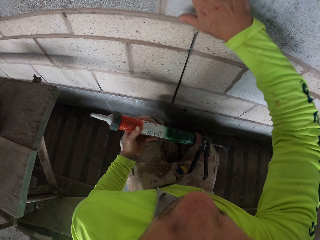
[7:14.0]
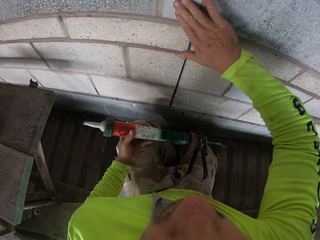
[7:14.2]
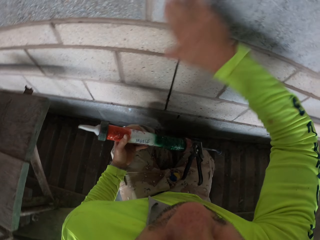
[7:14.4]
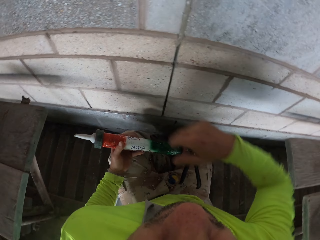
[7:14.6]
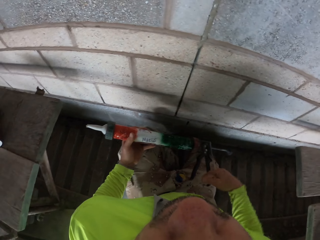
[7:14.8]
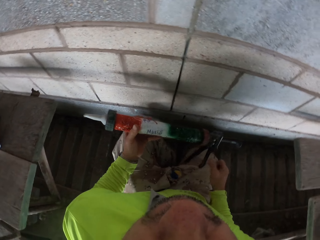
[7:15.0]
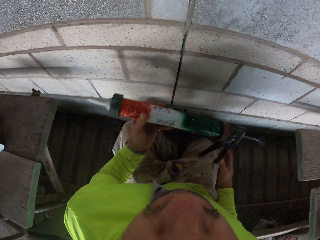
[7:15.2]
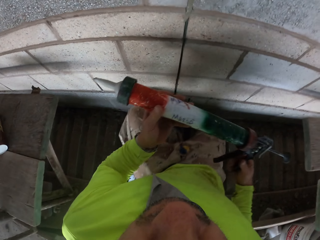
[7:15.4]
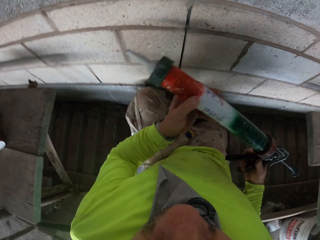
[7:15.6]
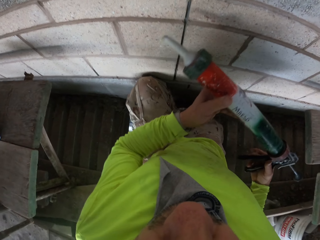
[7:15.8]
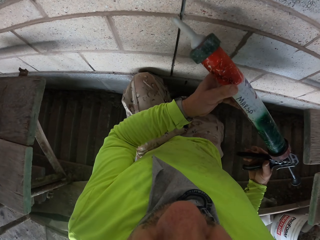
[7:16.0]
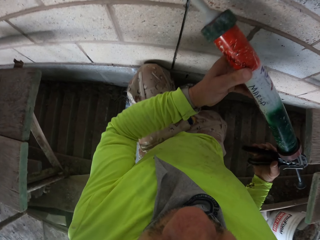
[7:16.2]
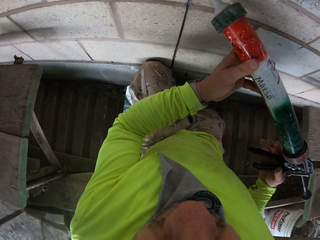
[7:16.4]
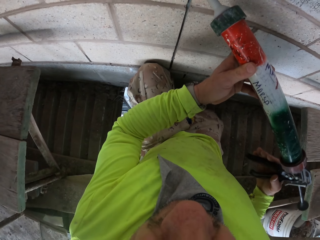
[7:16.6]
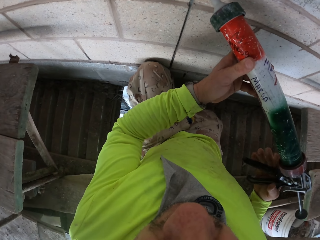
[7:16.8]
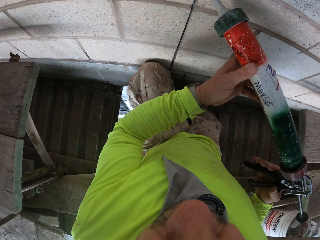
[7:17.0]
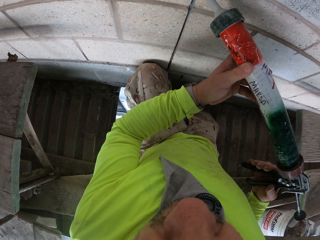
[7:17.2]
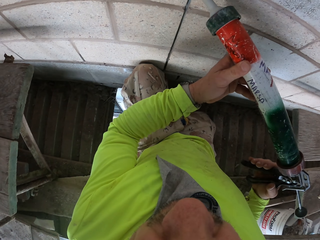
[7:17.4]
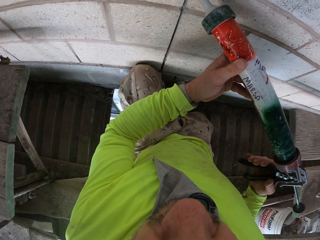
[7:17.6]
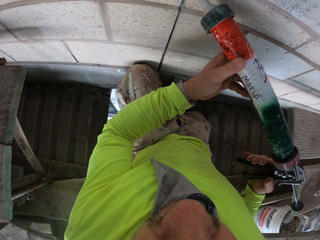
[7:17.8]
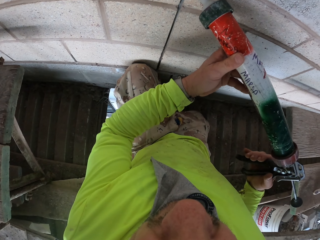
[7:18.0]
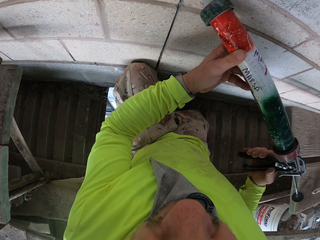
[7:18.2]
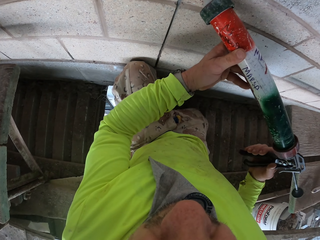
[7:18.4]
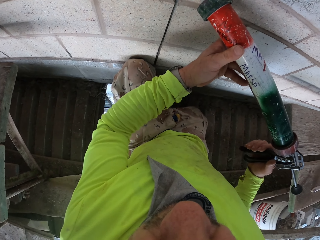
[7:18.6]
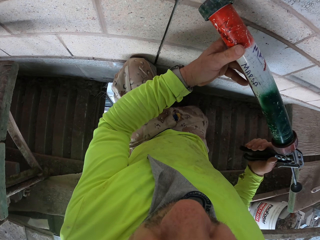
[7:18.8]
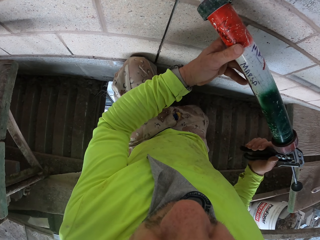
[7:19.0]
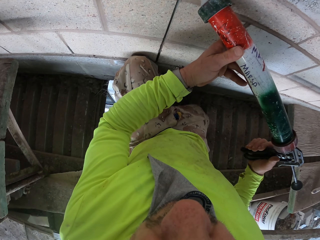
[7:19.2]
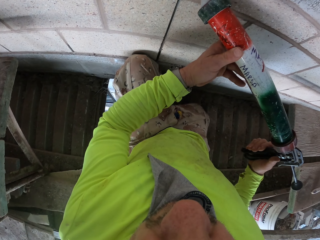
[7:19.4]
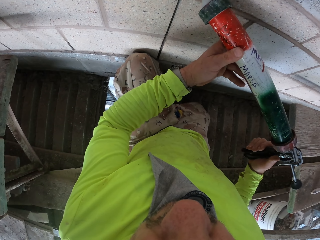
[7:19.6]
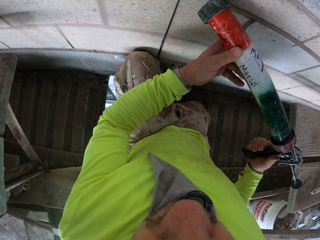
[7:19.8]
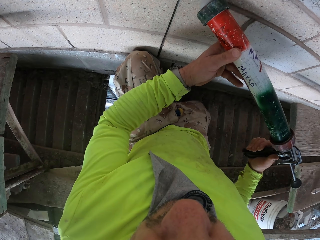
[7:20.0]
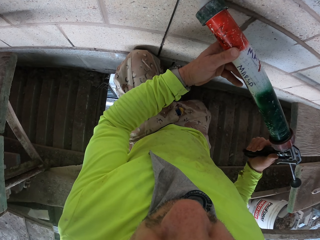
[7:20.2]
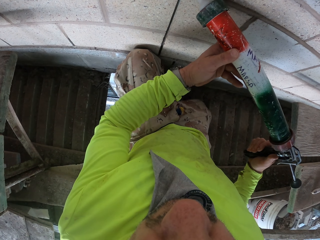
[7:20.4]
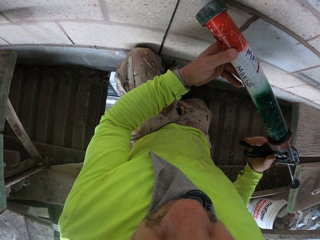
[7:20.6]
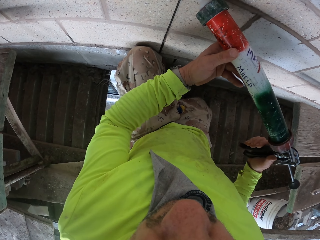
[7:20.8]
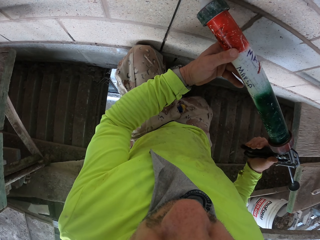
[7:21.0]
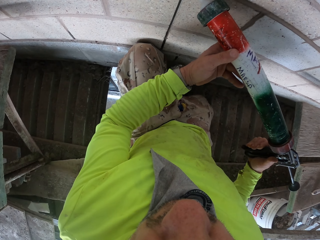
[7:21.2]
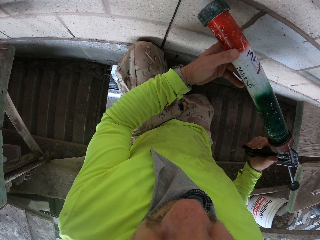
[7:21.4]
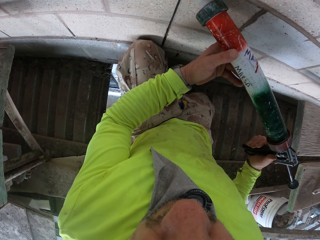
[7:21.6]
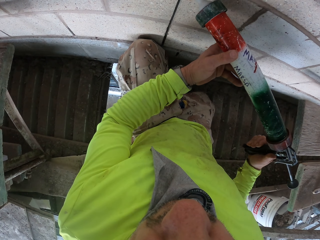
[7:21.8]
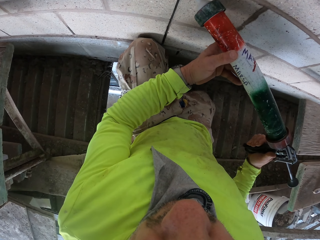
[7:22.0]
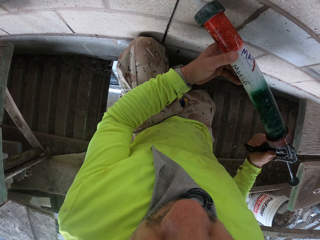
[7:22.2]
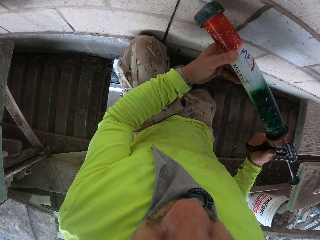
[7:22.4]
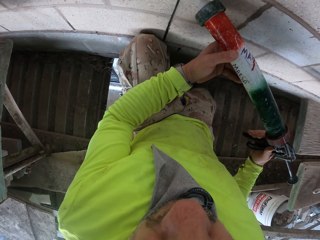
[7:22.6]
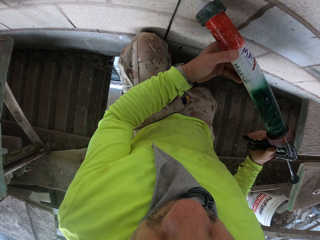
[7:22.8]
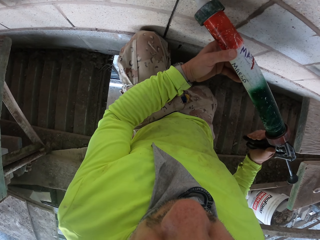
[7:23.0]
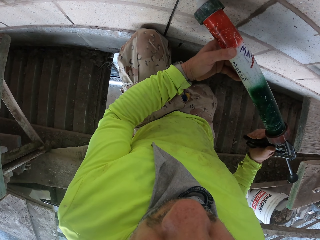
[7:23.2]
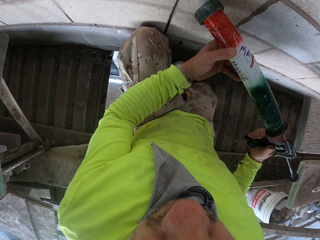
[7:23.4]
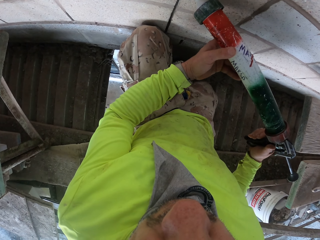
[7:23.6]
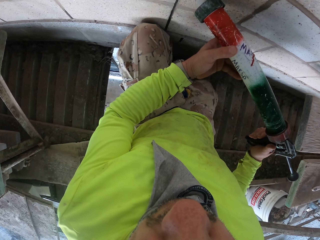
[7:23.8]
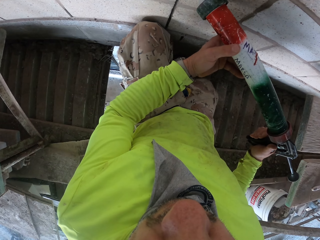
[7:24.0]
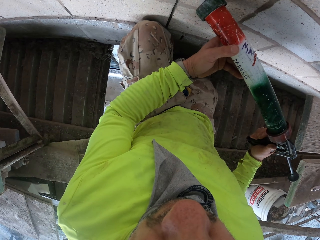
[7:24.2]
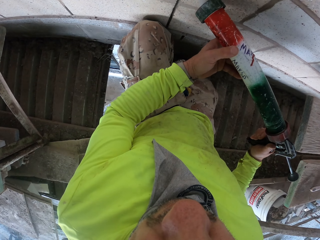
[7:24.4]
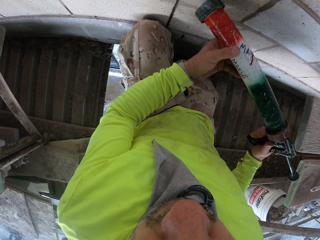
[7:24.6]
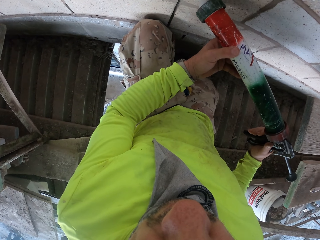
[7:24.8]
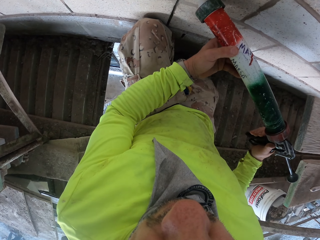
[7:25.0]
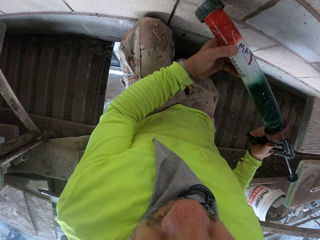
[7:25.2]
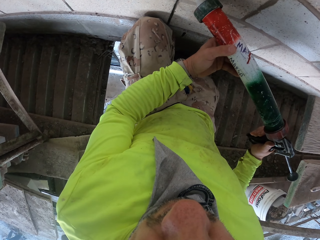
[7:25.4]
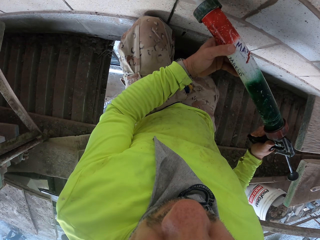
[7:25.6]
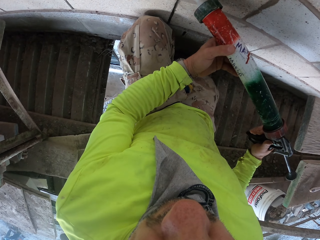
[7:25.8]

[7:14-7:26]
The camera wearer taps on the wall. They align the wall. They cover the cable with cement.

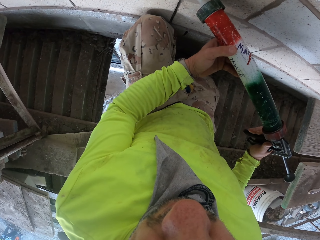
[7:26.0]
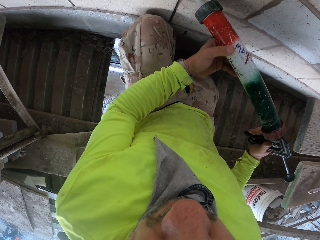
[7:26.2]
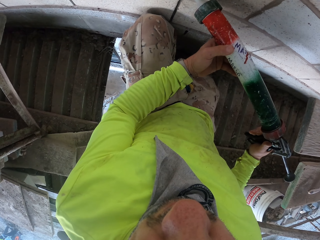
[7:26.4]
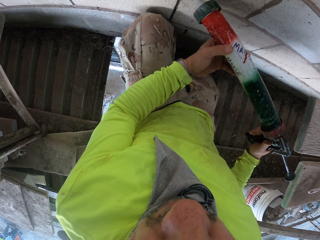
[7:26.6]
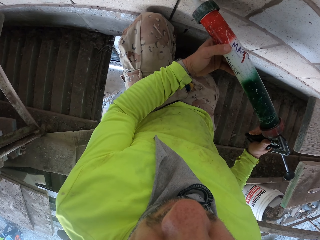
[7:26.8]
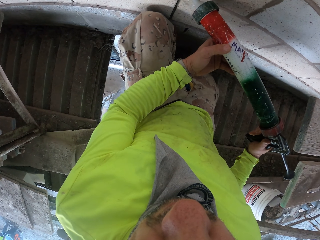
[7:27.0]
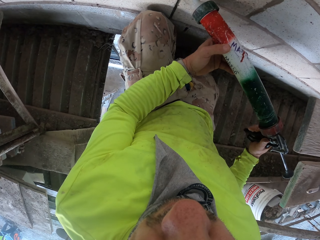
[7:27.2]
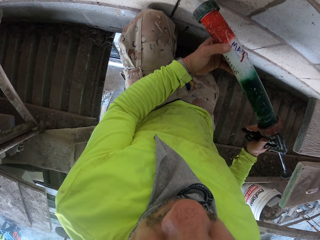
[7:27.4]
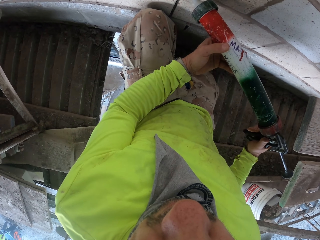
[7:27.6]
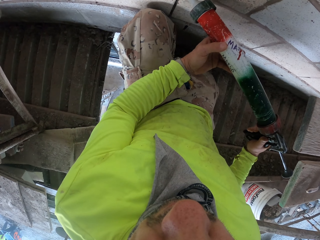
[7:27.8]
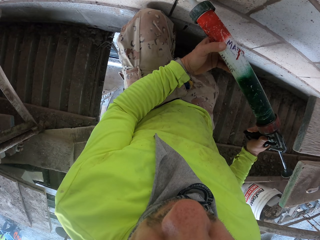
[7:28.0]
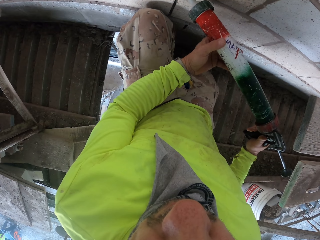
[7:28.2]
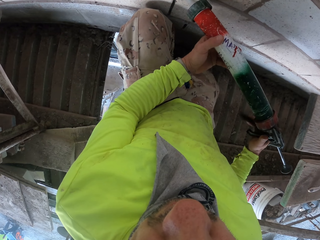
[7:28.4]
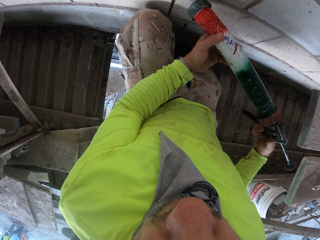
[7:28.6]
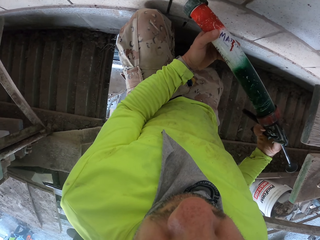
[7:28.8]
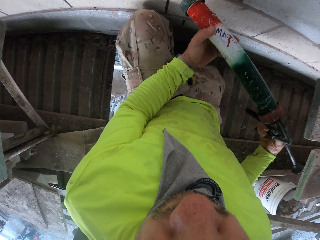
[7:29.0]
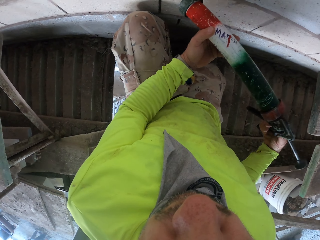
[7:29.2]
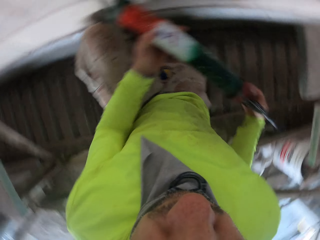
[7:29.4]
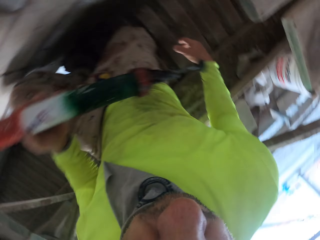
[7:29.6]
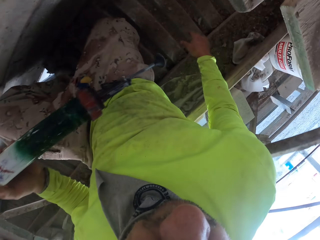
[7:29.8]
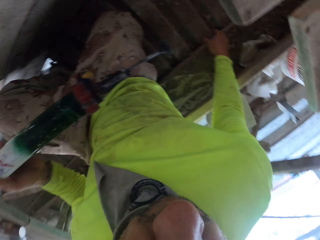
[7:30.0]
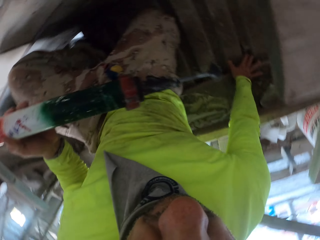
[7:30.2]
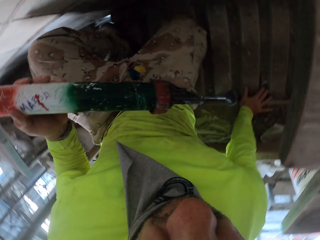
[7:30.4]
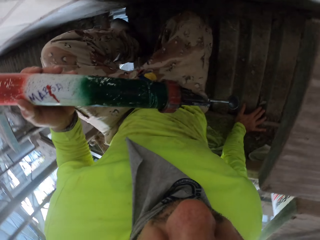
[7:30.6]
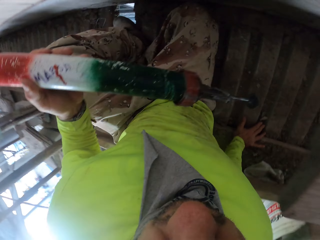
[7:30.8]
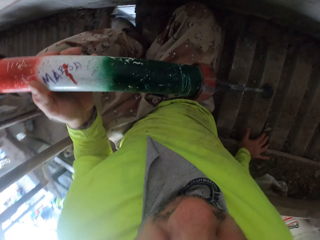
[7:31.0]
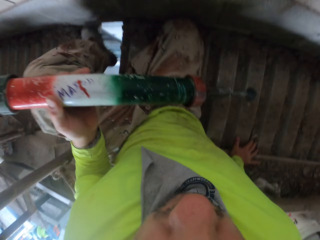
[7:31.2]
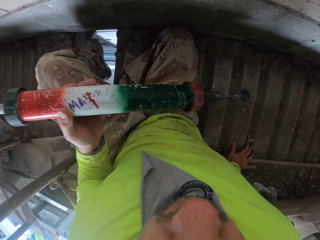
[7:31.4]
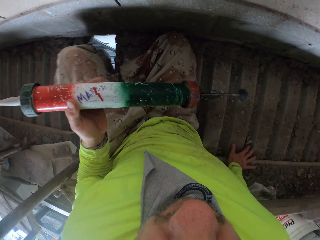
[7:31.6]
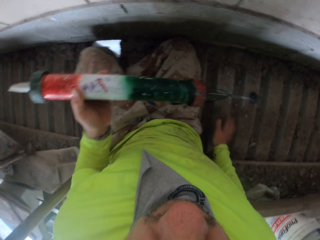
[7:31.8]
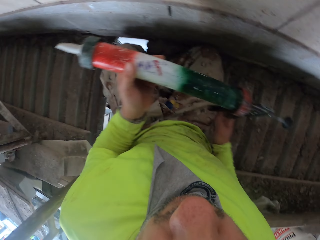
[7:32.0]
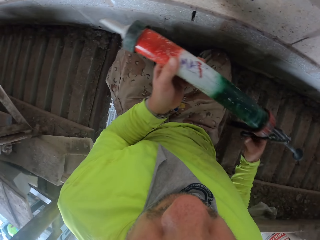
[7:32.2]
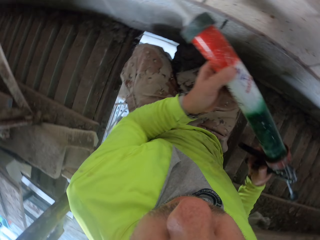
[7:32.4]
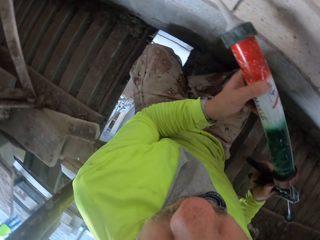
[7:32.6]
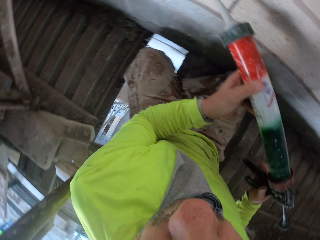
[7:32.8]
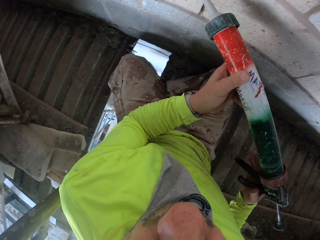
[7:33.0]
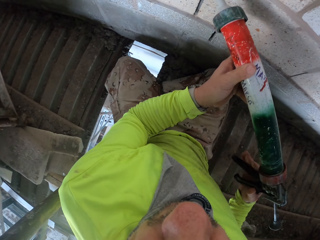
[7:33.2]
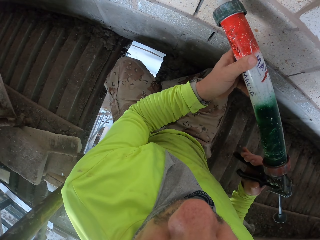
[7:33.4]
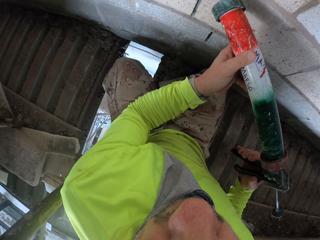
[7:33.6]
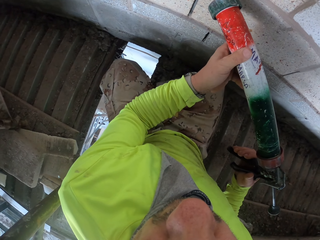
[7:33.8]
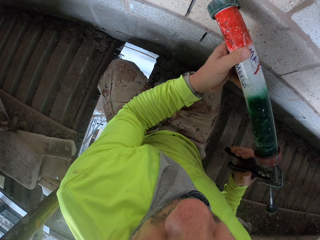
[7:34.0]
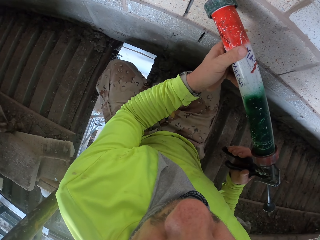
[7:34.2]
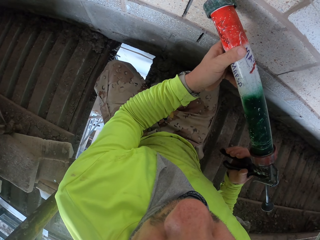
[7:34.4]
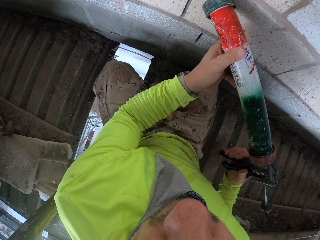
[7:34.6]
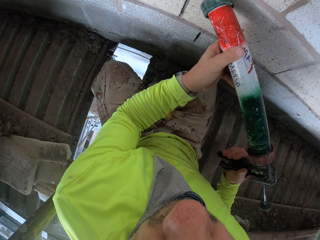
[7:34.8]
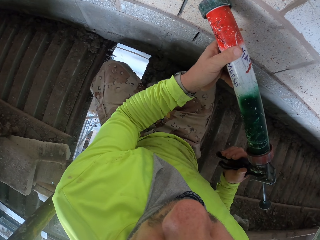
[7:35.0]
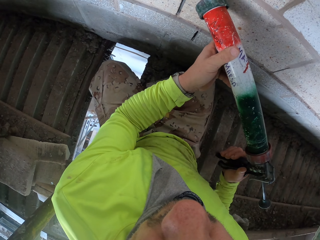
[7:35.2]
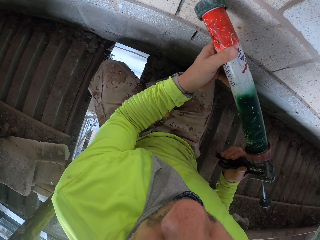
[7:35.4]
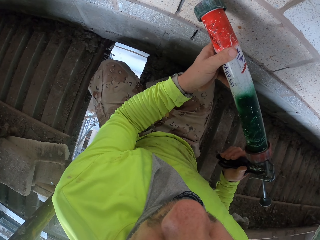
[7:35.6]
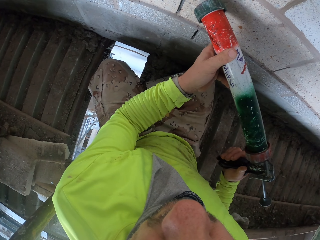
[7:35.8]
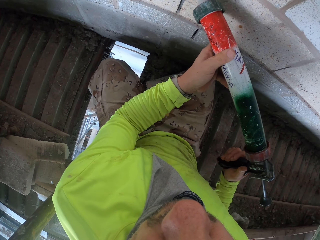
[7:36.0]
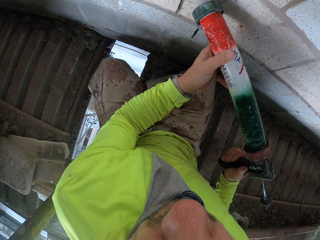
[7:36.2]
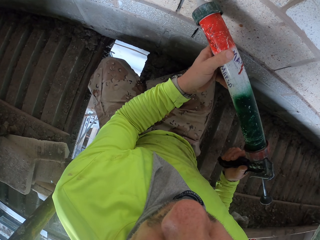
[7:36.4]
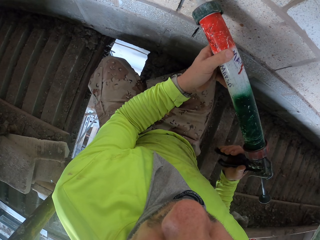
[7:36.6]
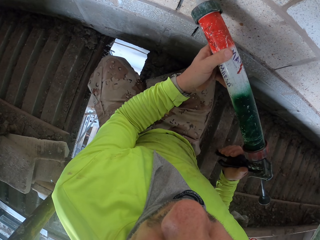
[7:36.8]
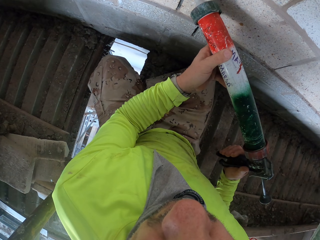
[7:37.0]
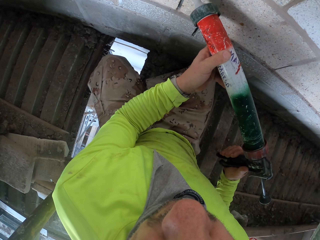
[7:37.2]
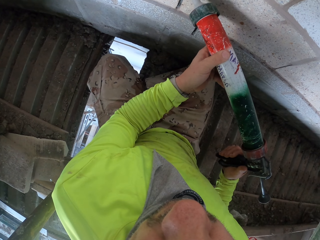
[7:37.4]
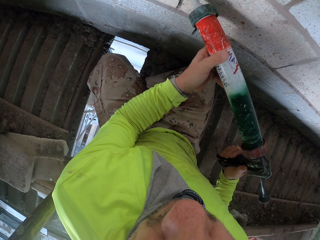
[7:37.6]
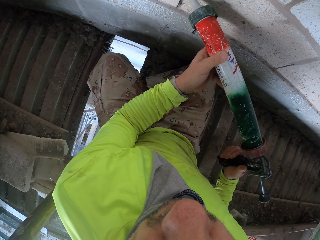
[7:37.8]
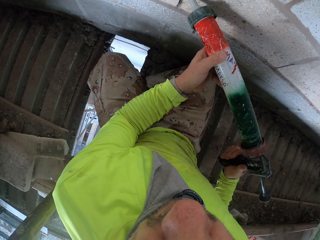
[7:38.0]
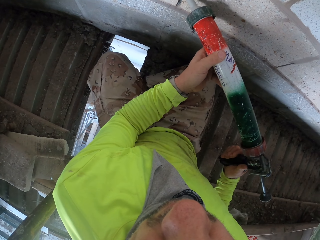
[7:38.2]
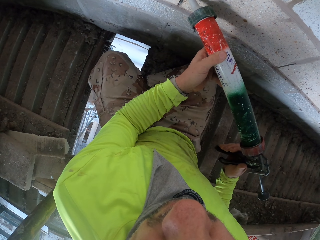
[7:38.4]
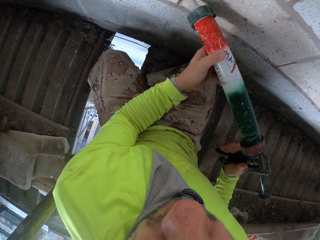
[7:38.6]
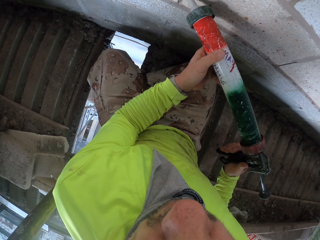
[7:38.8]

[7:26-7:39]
The camera wearer sits down. They touch the floor. They align the wall. They cover the cable with cement.
